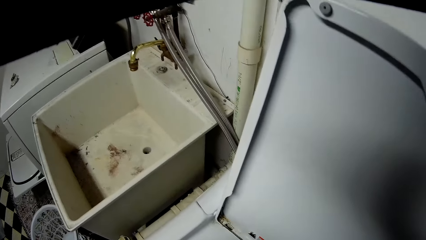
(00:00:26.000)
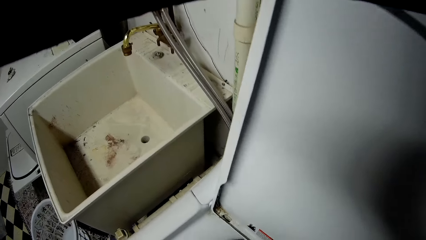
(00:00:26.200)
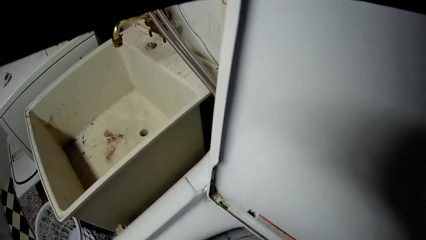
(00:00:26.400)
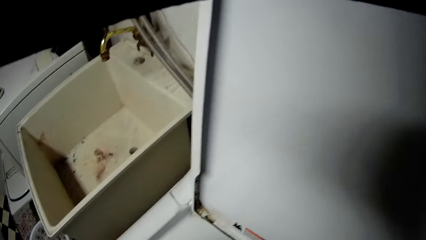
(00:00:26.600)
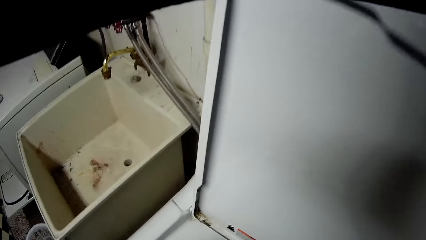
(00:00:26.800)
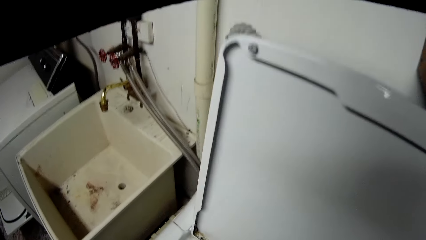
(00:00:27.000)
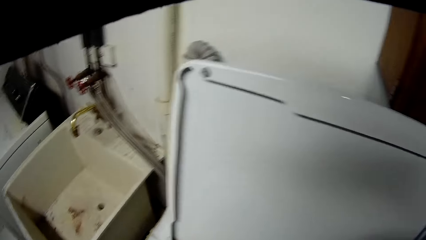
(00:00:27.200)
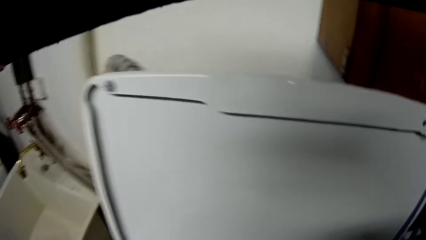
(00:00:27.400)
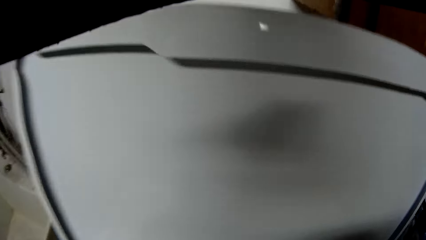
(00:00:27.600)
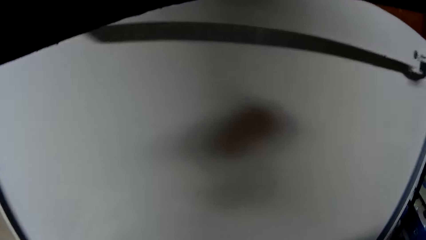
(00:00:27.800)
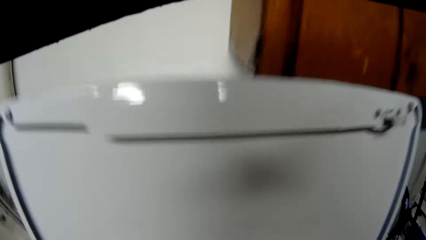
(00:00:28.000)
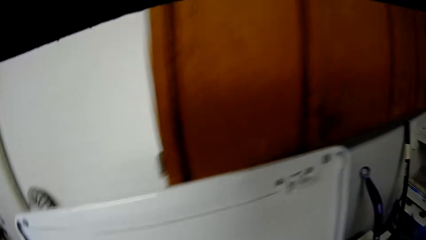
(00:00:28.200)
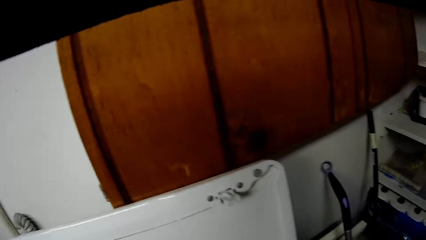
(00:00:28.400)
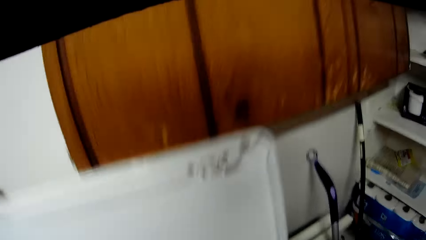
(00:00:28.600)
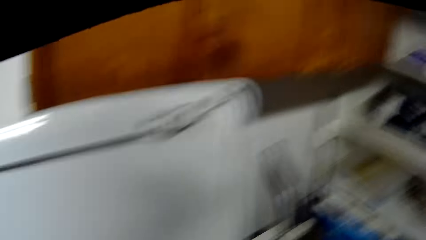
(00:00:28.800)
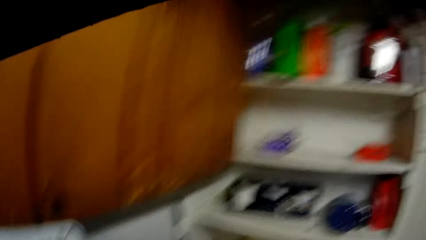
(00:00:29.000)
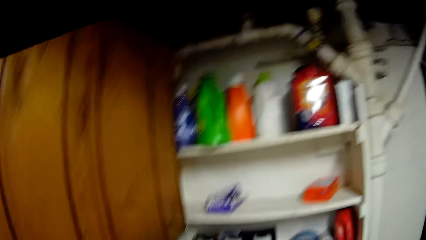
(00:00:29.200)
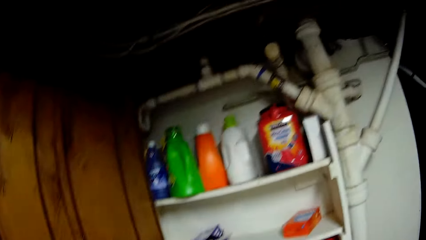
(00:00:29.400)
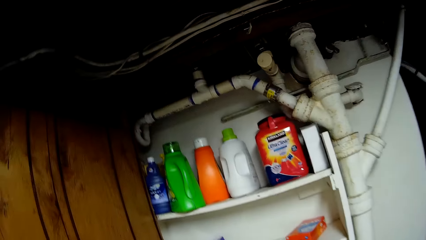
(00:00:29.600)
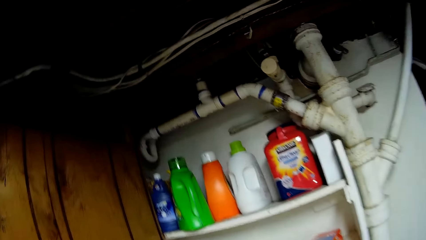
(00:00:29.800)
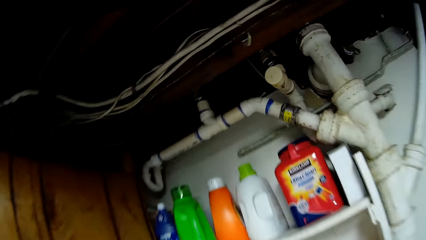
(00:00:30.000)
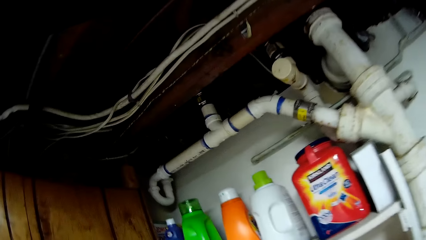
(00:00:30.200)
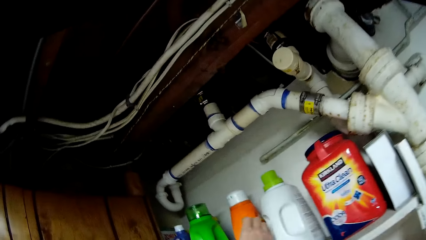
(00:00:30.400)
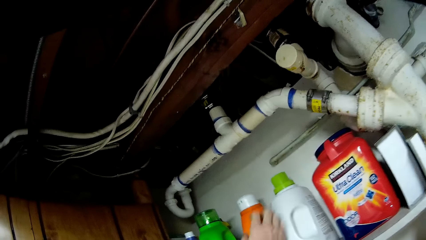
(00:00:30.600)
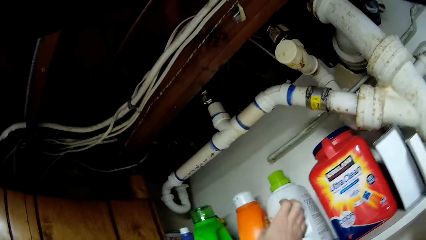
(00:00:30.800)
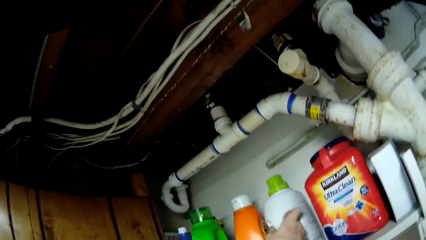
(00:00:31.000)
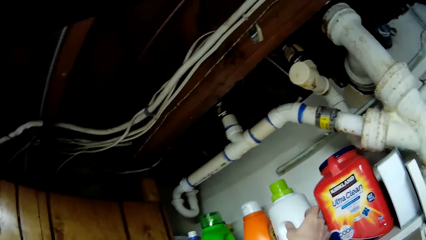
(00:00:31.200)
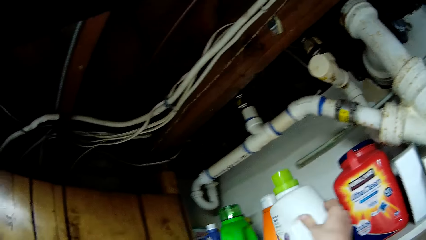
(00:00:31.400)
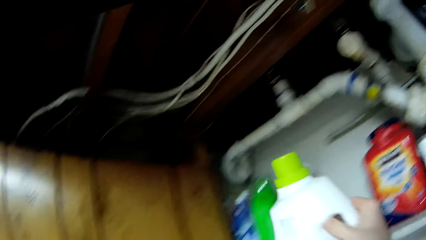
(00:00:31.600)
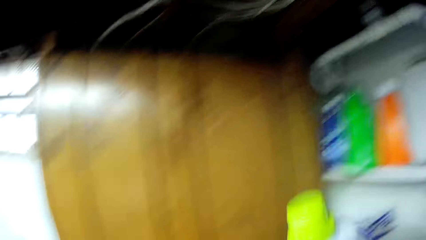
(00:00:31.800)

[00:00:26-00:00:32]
The camera wearer looks at the sink. They look at the detergents. They pick a detergent from the shelf. They hold the detergent.

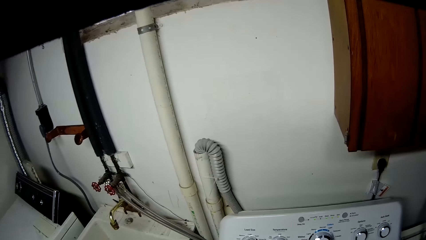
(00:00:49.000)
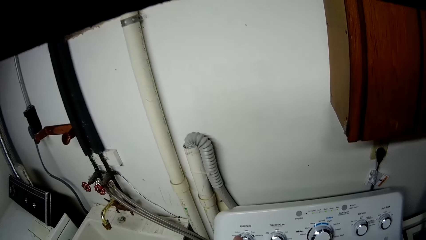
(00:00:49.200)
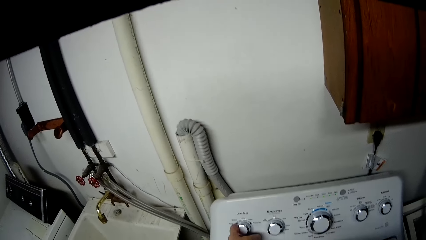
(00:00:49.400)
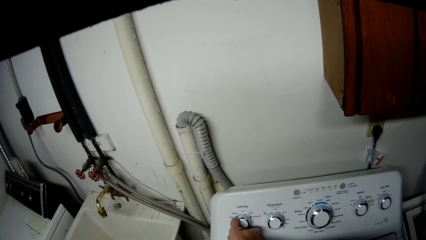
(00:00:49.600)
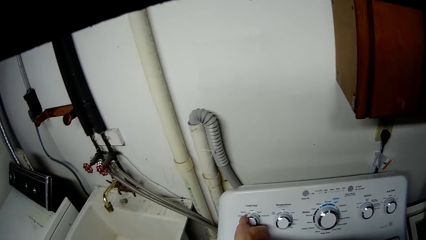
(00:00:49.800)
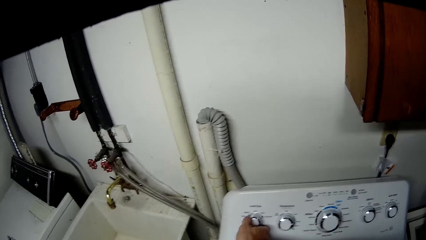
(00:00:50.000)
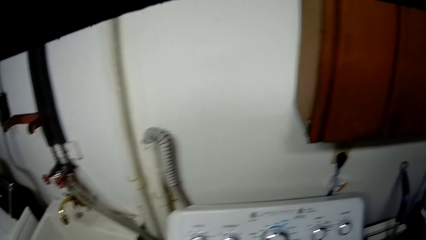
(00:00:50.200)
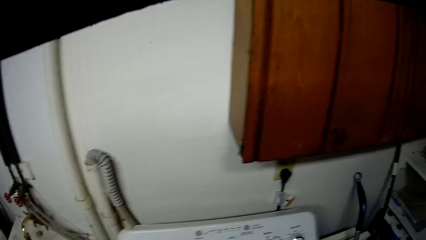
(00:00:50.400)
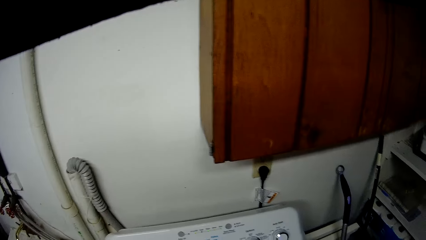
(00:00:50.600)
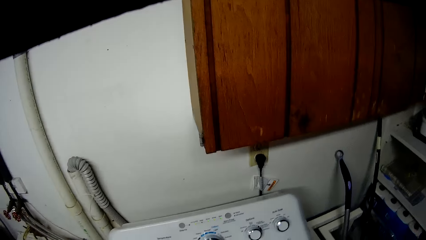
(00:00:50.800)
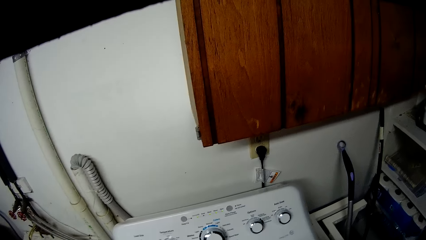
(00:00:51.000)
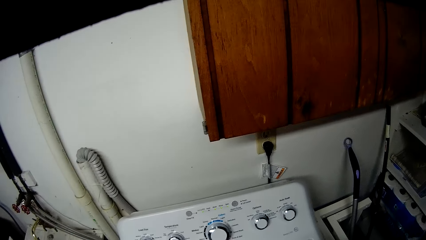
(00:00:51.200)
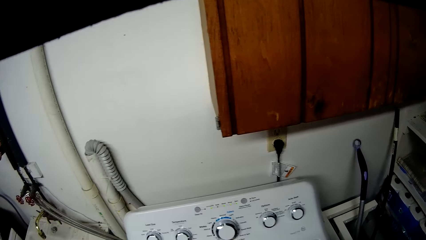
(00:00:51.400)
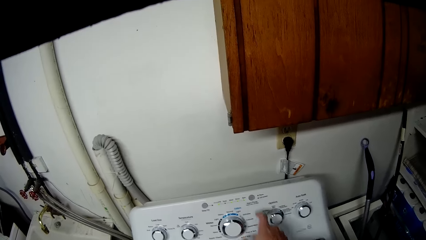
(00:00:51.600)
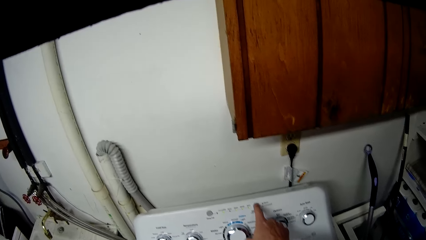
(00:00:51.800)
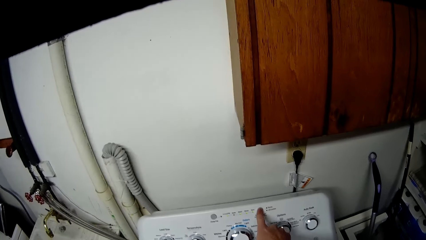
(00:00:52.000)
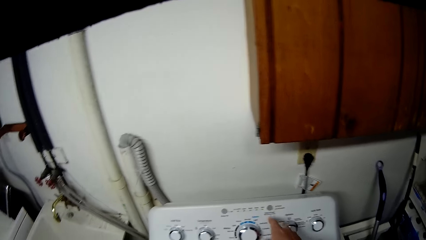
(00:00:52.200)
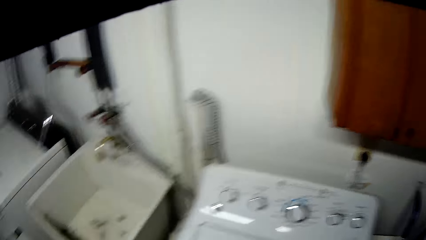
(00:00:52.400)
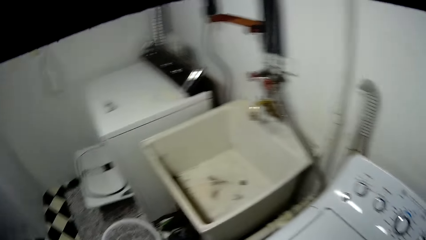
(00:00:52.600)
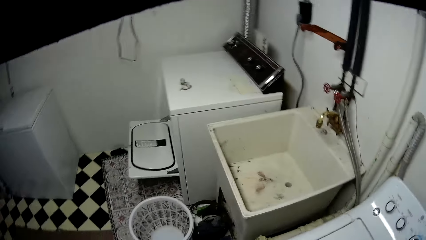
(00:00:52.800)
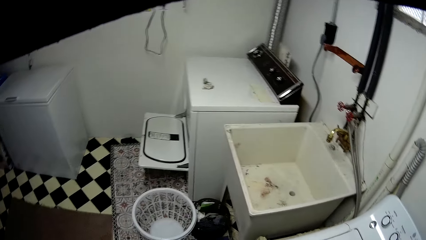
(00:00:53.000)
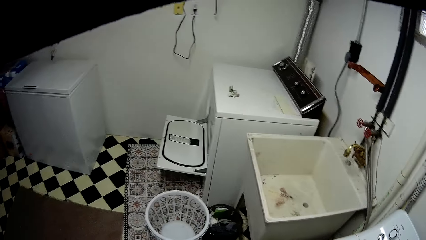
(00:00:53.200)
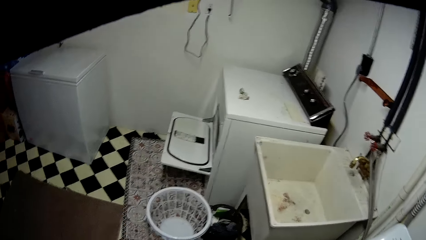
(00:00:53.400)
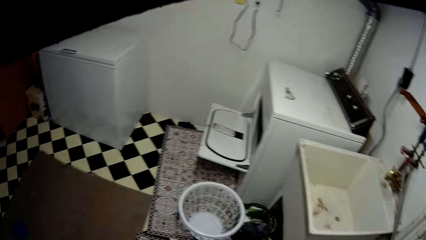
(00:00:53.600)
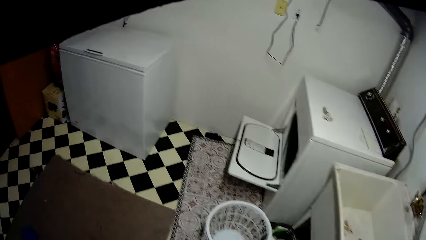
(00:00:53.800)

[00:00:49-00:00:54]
The camera wearer turns on the washing machine.

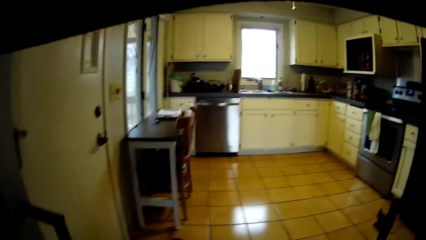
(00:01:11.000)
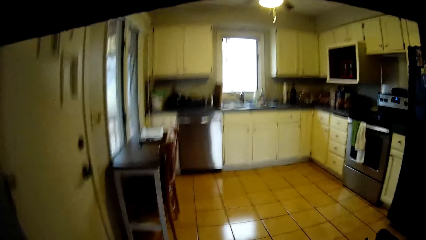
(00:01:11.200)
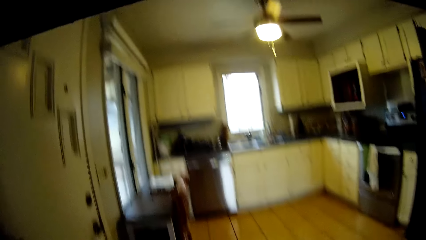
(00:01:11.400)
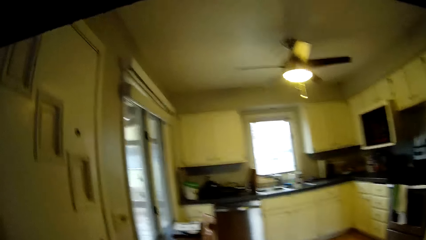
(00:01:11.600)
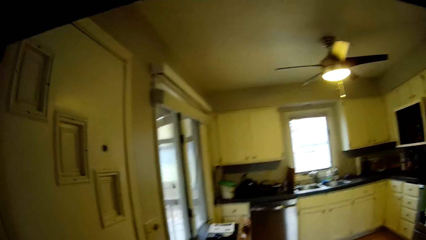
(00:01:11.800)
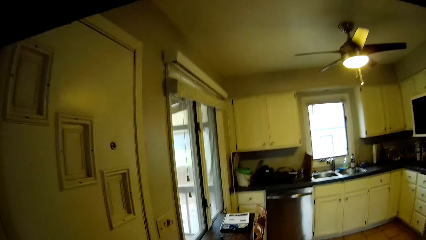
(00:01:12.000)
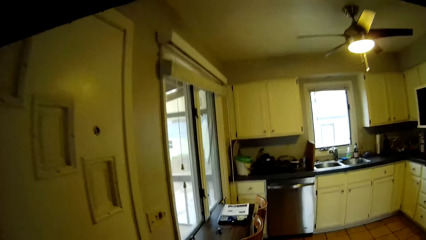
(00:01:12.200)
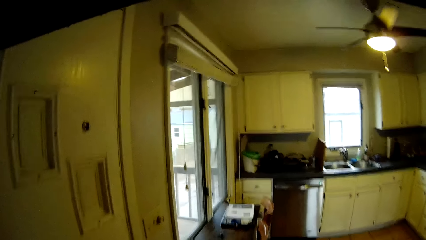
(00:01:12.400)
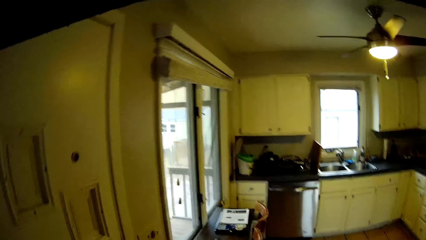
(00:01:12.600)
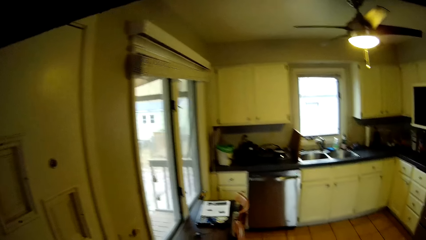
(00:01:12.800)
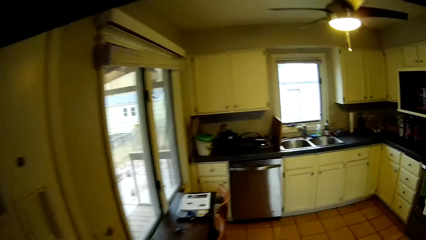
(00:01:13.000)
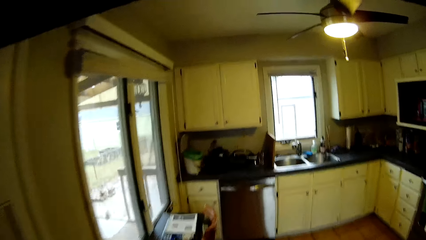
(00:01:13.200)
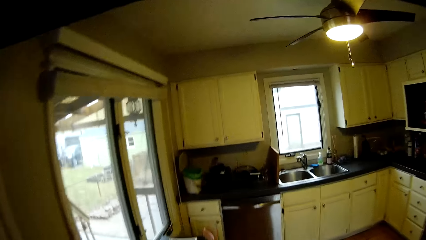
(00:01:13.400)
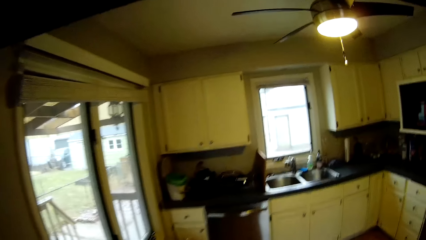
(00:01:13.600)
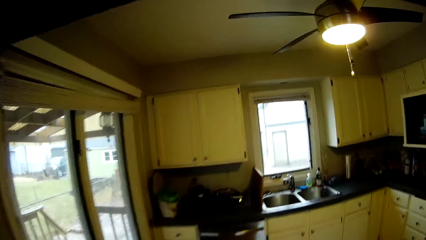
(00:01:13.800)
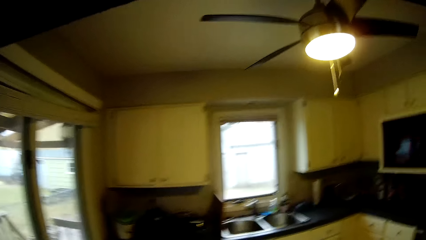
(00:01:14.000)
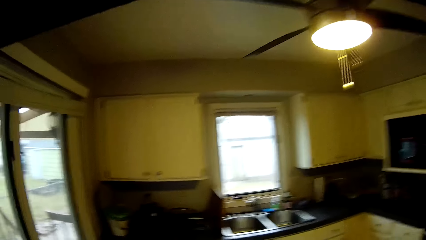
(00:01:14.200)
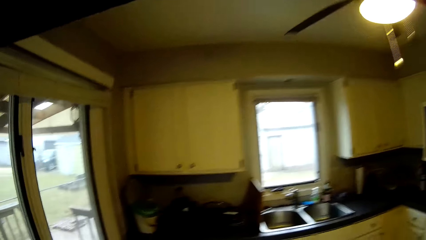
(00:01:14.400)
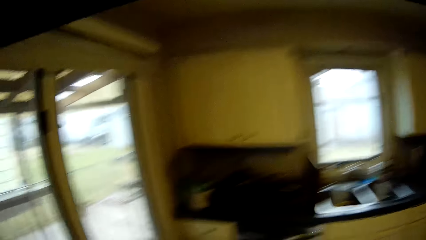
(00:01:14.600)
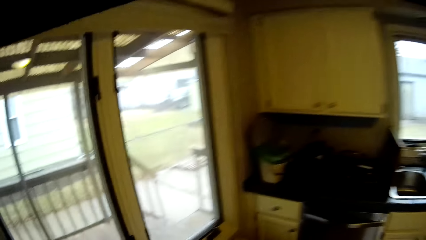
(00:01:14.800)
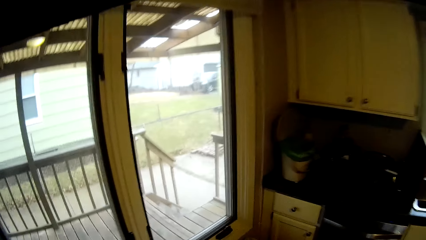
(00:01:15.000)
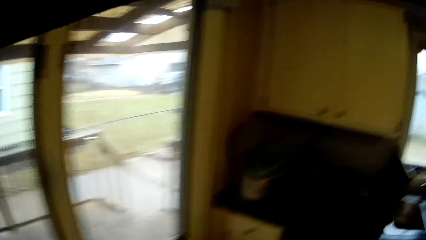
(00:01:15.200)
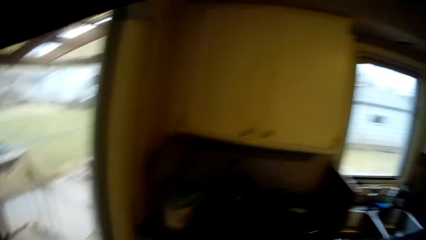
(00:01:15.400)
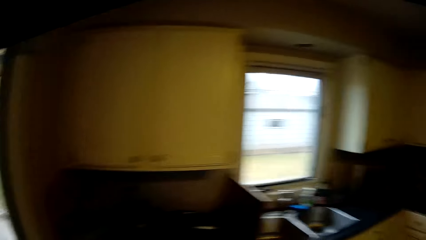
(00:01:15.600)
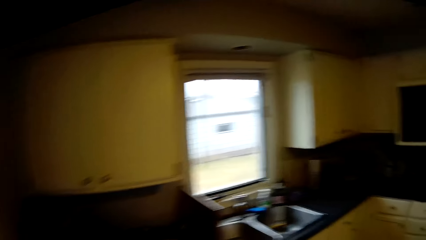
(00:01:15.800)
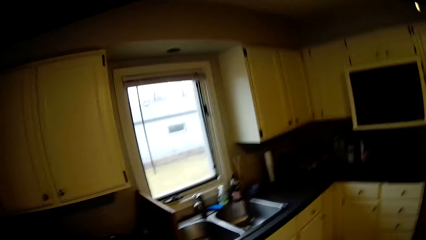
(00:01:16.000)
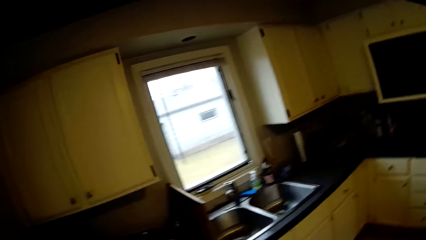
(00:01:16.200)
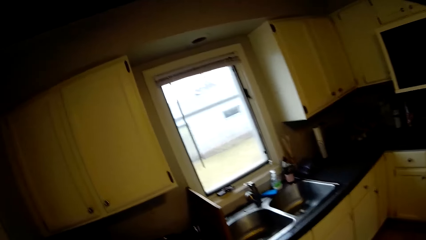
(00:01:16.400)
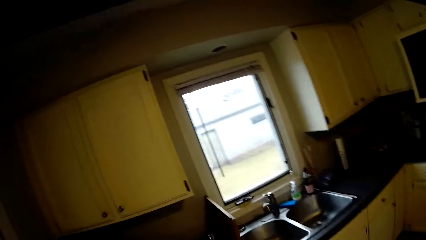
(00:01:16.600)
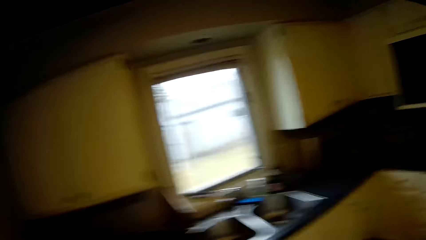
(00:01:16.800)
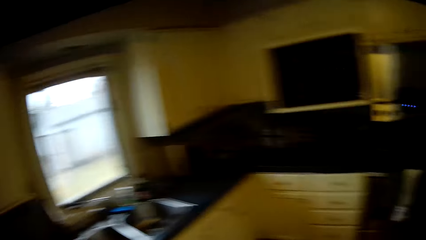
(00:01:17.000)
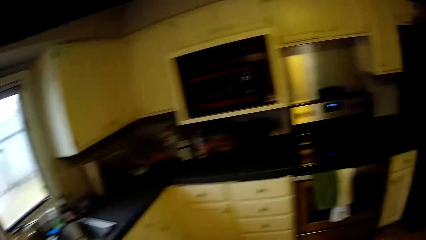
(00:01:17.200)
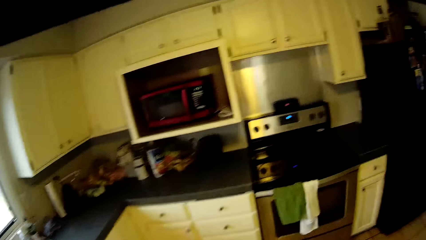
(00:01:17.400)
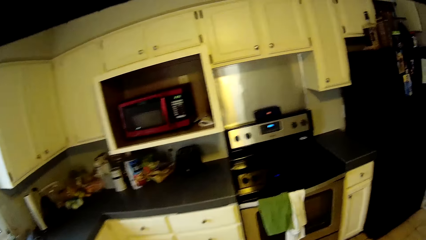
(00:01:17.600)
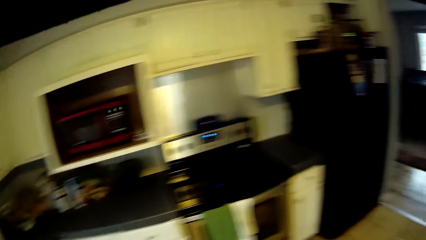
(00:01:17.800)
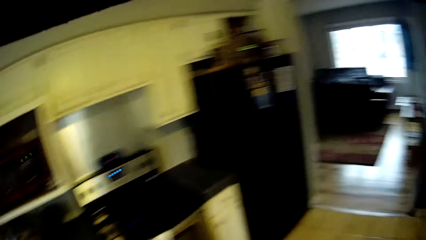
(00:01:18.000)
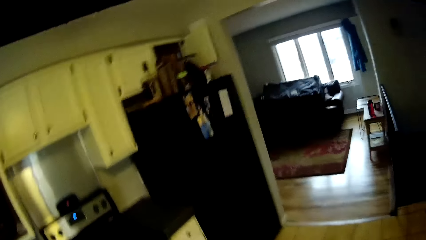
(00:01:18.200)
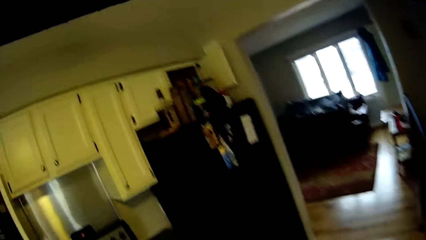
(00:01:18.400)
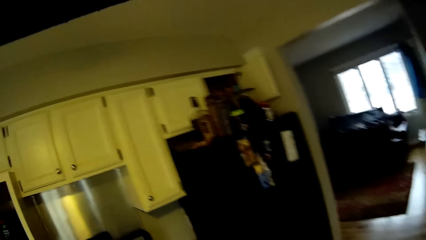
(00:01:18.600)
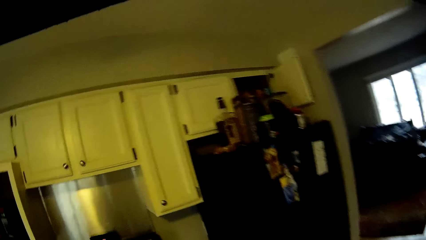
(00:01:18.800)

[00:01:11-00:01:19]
The camera wearer enters the kitchen.
